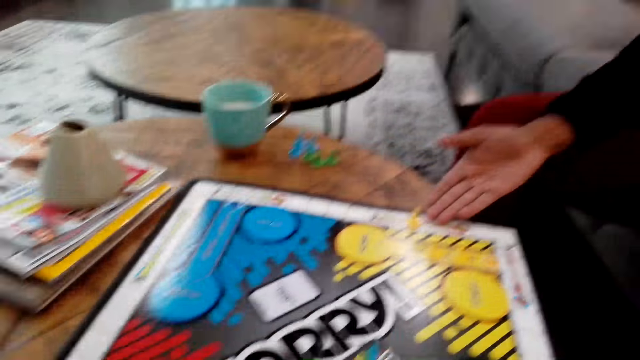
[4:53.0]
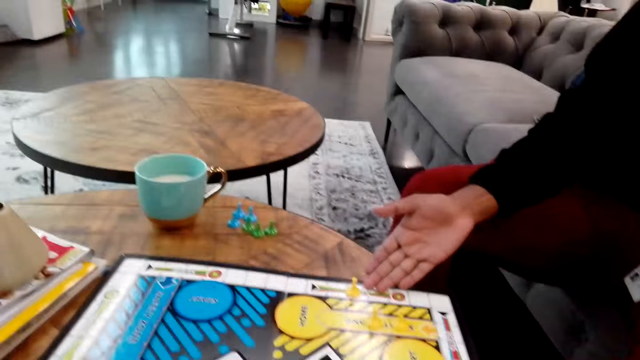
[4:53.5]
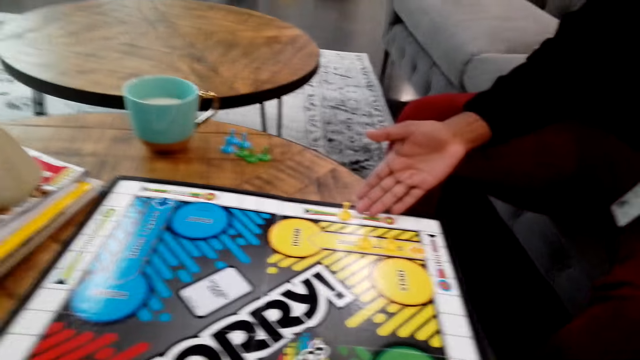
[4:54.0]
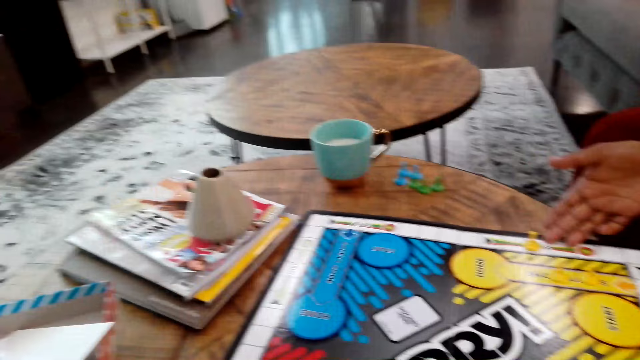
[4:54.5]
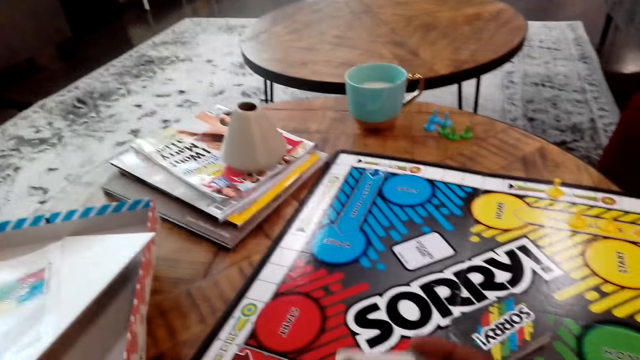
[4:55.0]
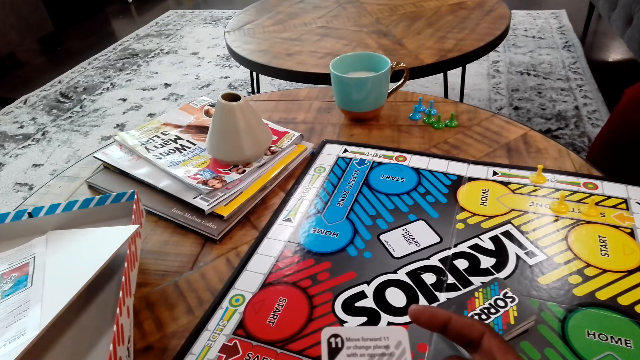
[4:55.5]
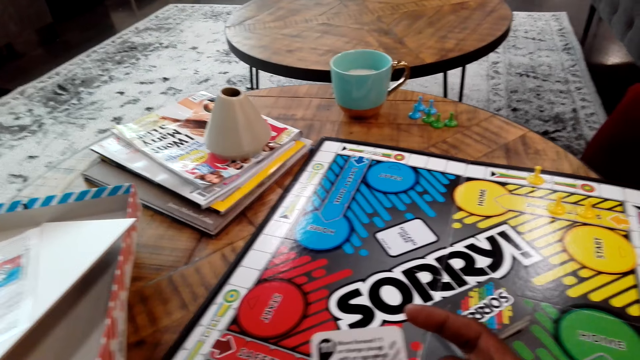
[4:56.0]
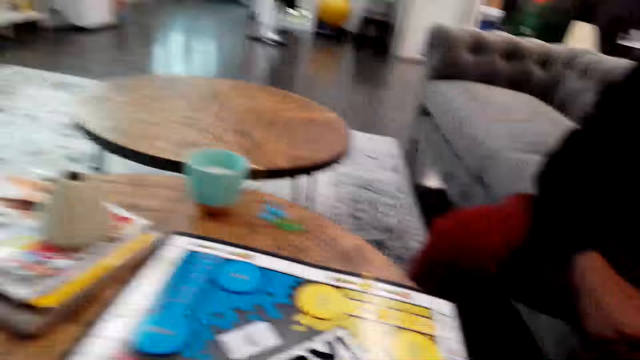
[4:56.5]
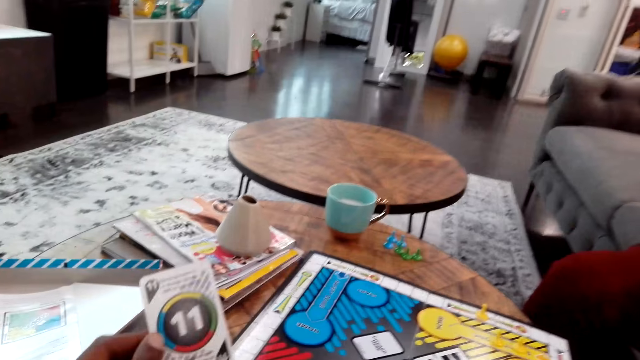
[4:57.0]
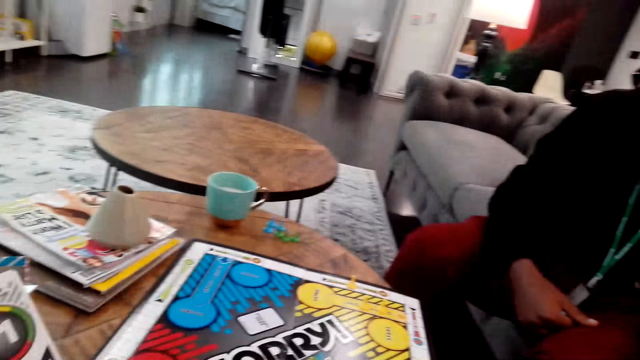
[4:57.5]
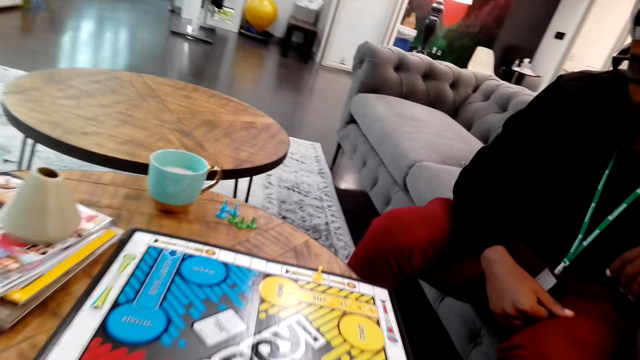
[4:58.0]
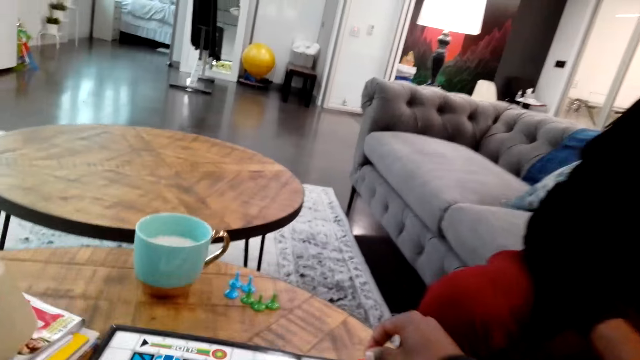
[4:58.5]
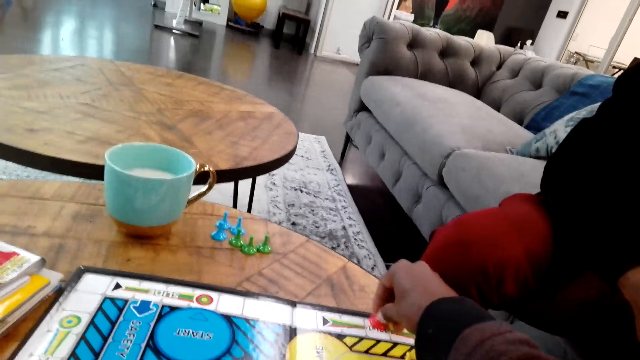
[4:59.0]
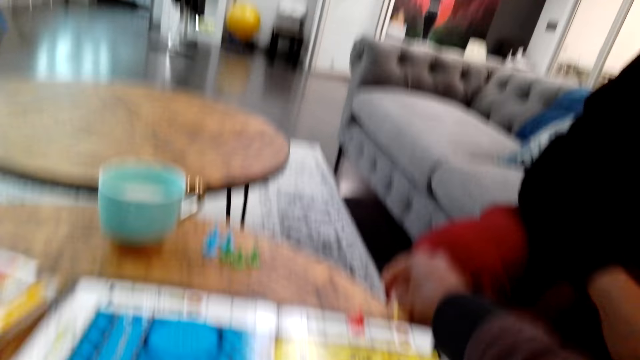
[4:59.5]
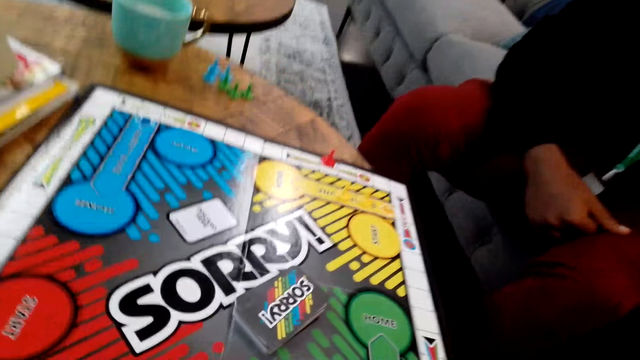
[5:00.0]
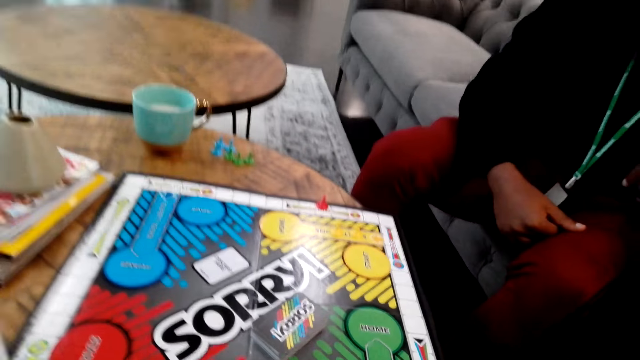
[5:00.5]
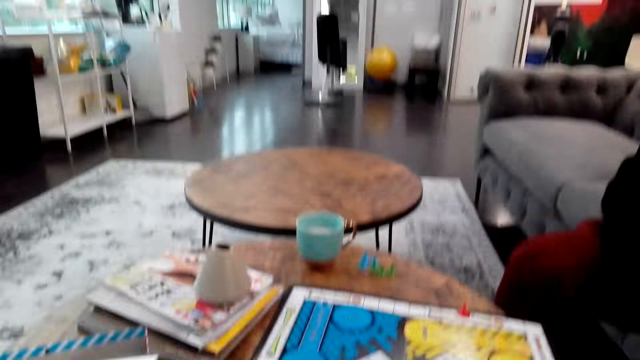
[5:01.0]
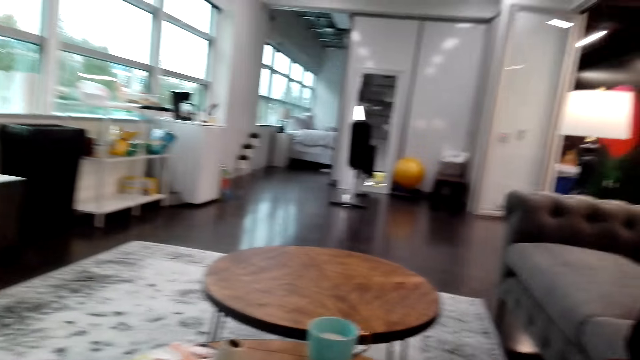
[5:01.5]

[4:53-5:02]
The camera wearer looks at the card. They move a chessman and play chess.

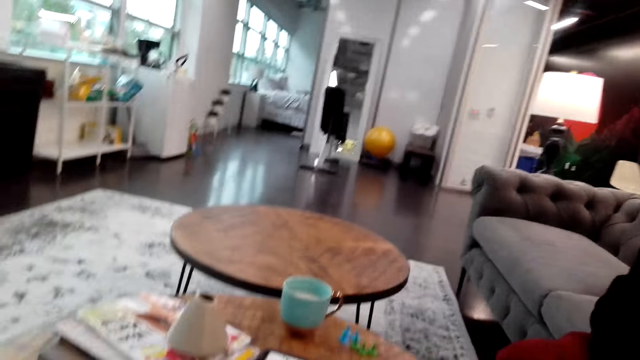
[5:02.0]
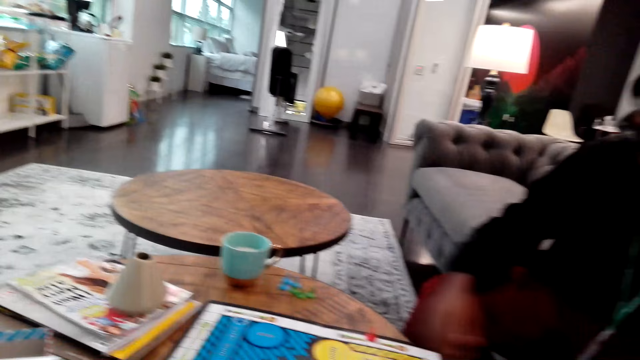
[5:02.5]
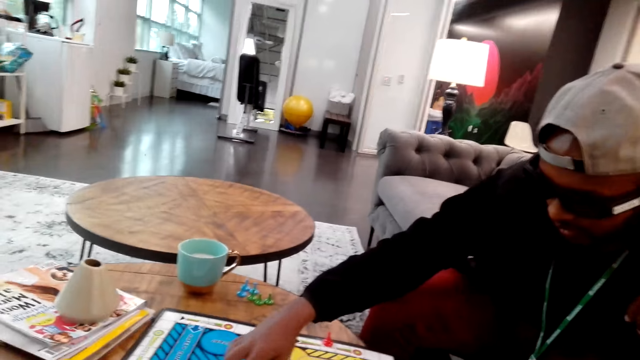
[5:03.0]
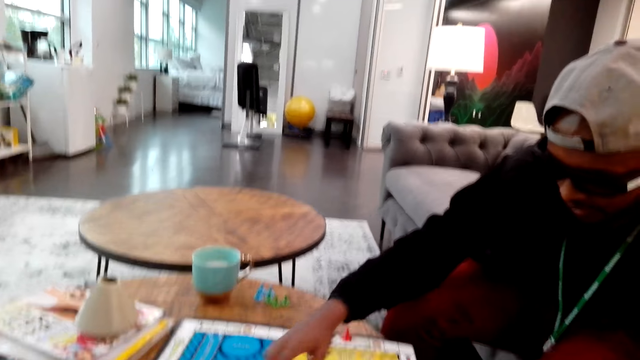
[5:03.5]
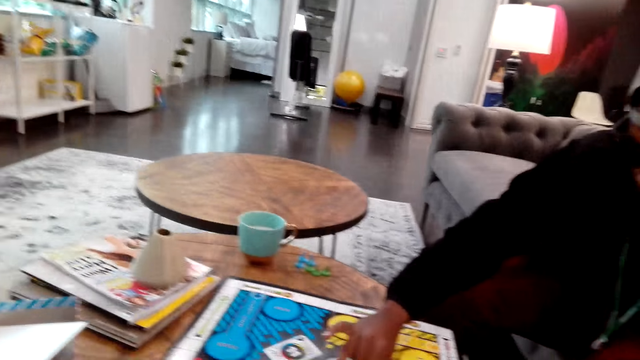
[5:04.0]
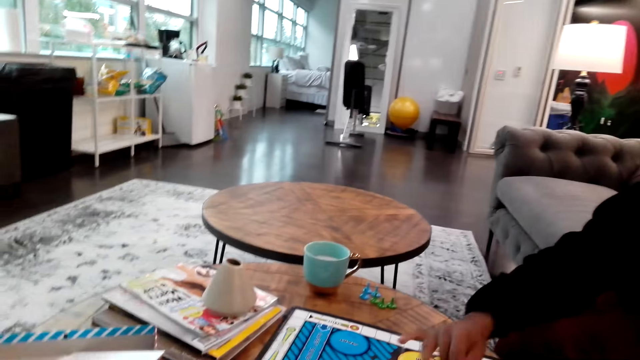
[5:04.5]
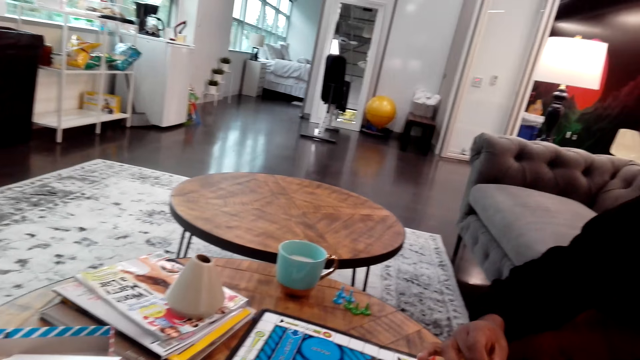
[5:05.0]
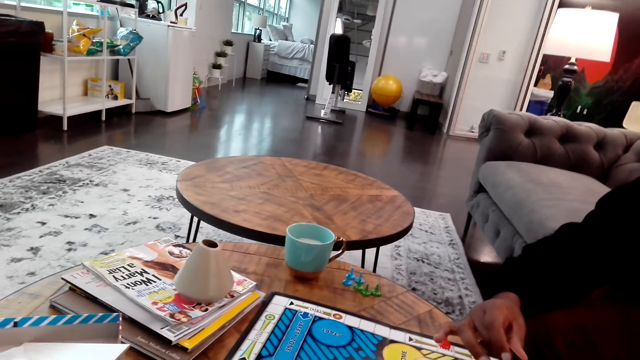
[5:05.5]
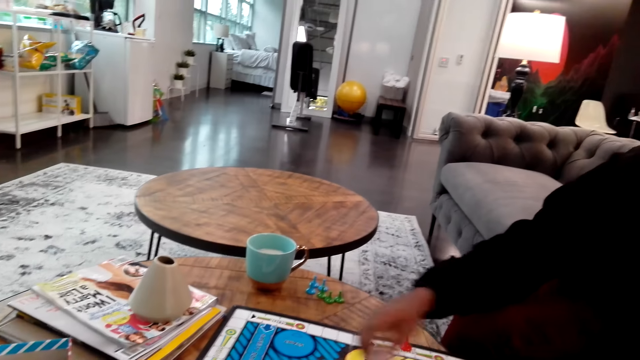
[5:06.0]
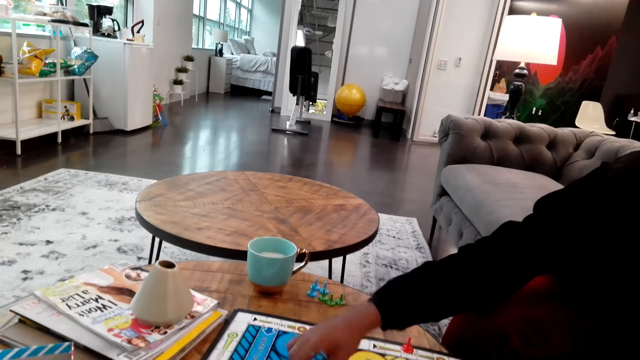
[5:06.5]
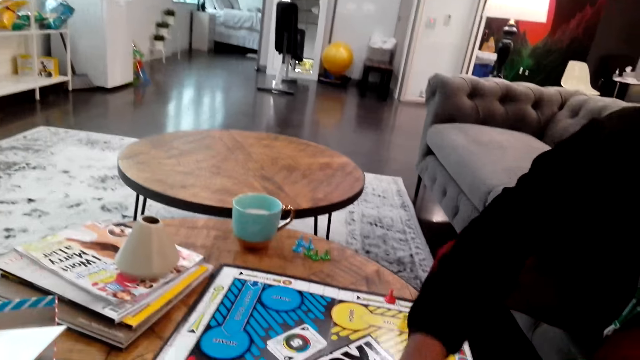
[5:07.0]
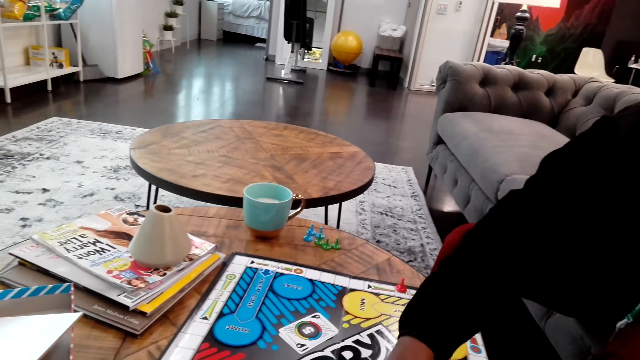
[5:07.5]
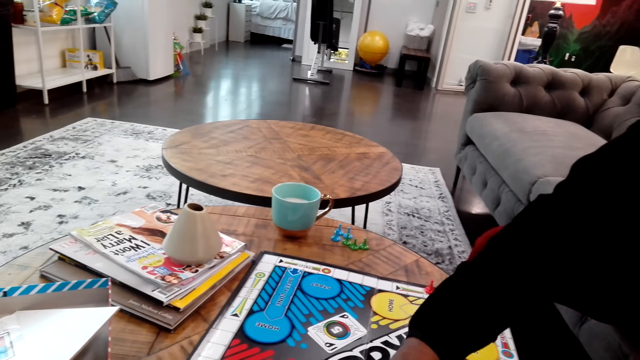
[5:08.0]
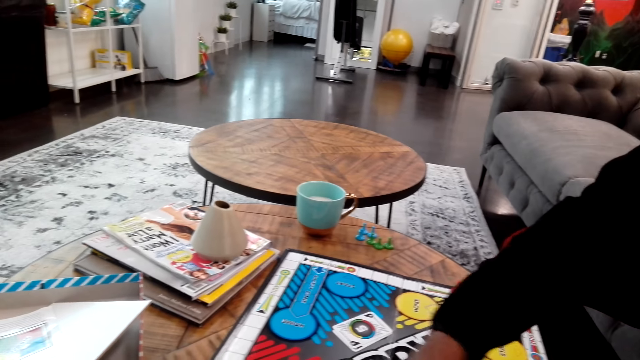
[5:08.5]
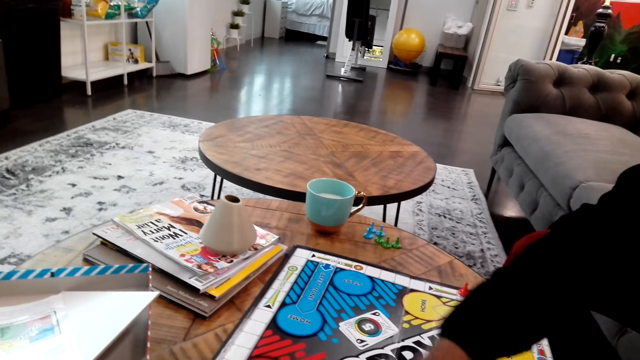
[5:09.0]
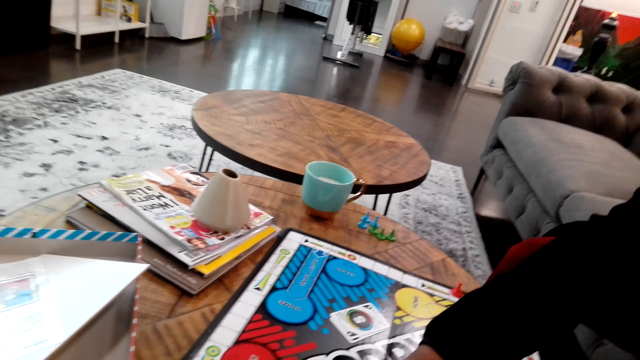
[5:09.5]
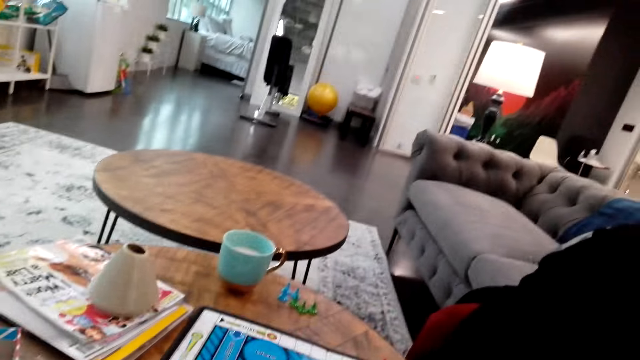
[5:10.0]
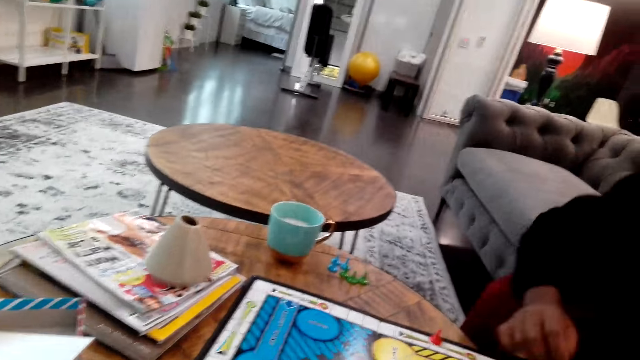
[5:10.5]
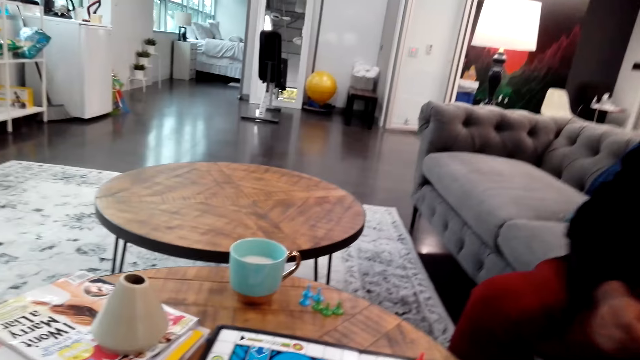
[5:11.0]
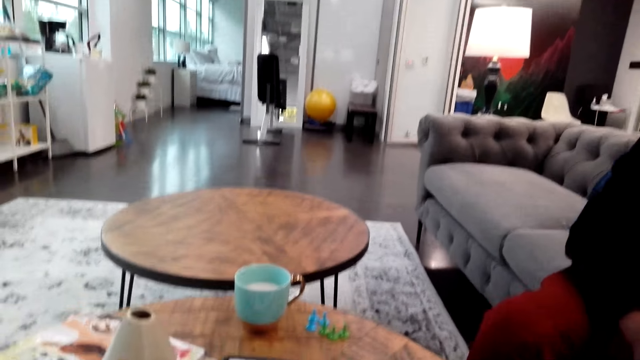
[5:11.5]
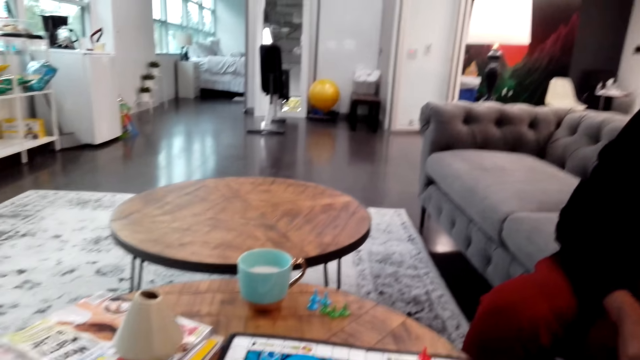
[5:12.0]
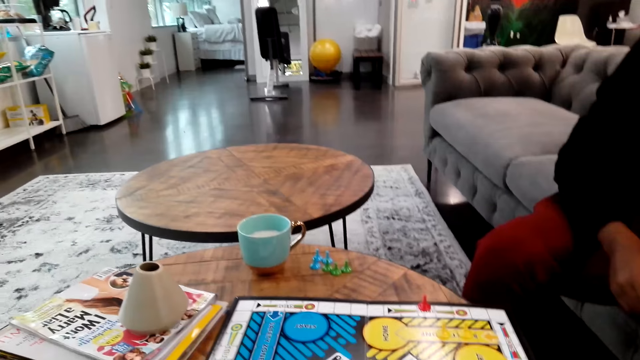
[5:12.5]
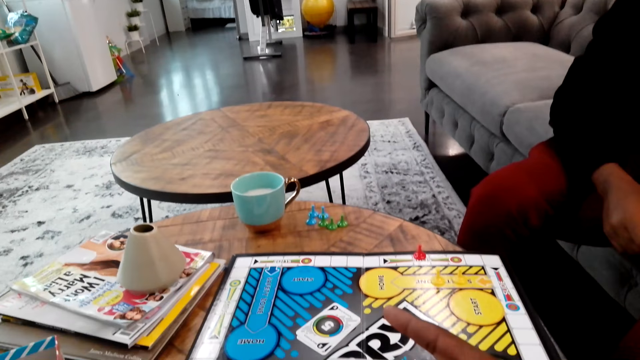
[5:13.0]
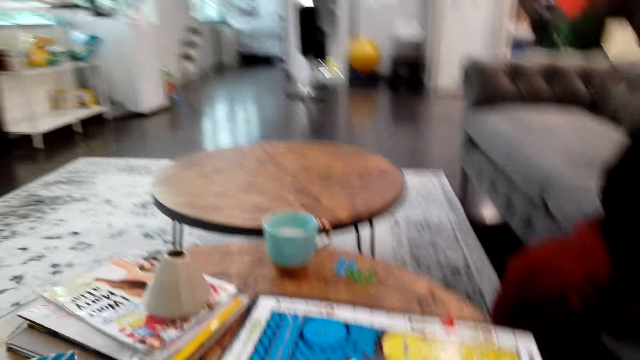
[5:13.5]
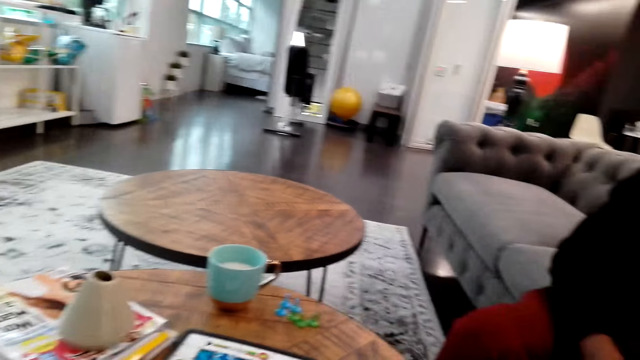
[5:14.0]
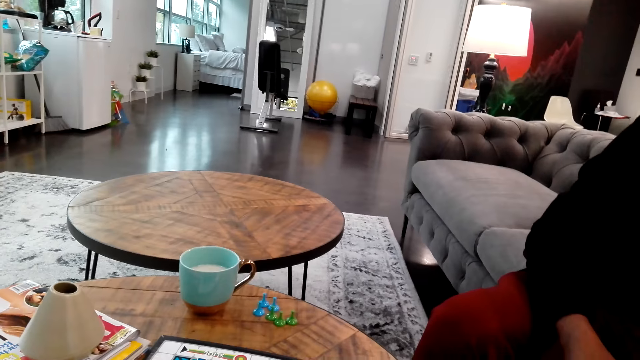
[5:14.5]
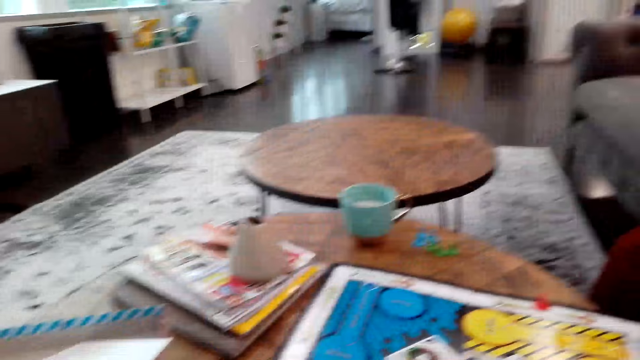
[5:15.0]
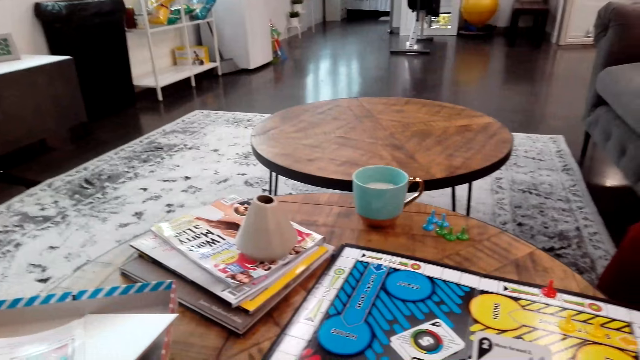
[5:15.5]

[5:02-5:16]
The man picks up a card and moves a chessman. The camera wearer puts the card down.
